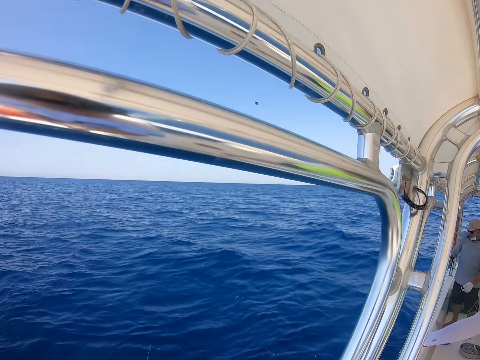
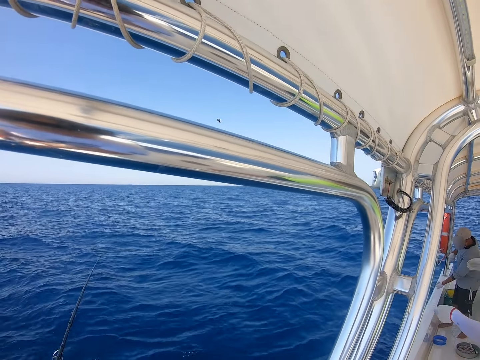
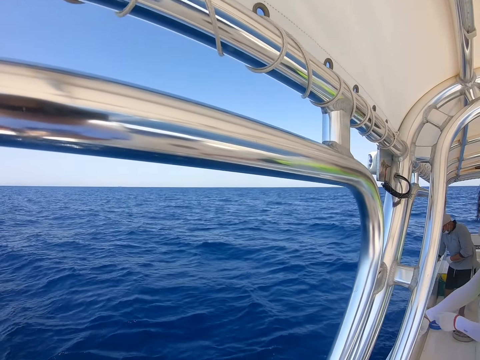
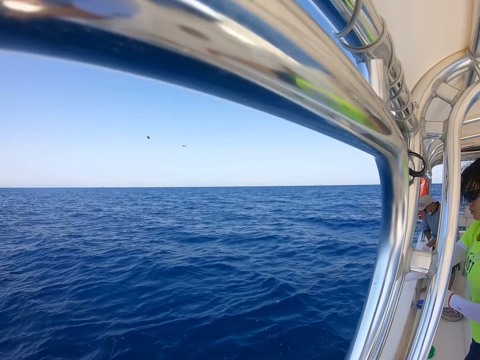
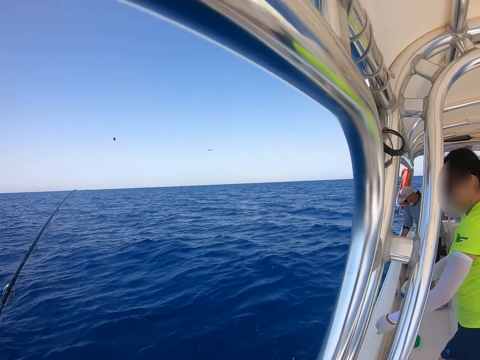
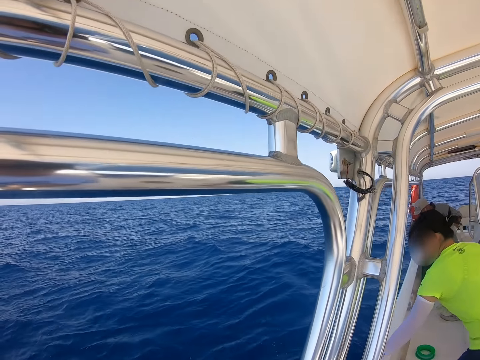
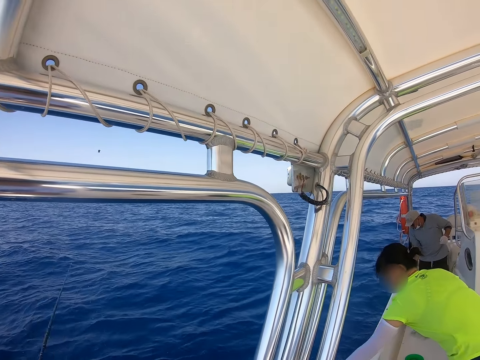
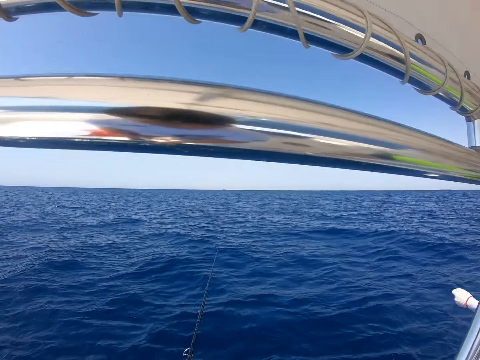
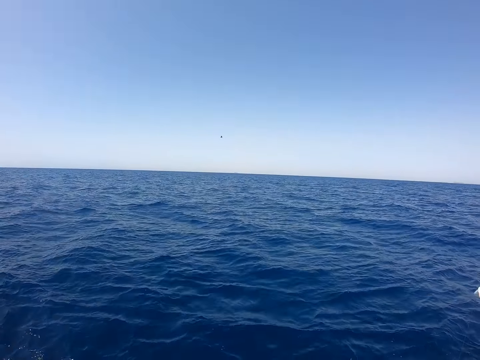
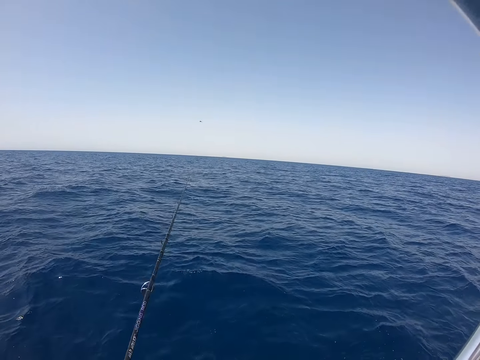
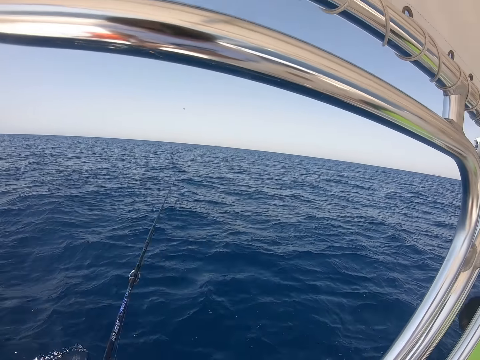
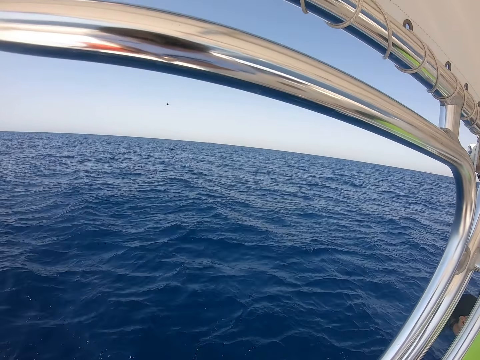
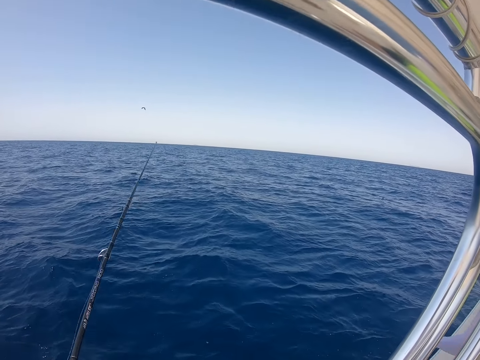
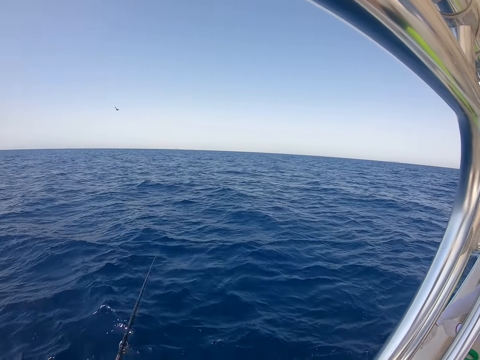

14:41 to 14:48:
A man pulls the string. Another man pulls the string.

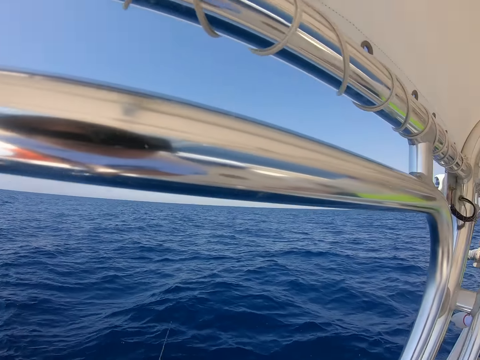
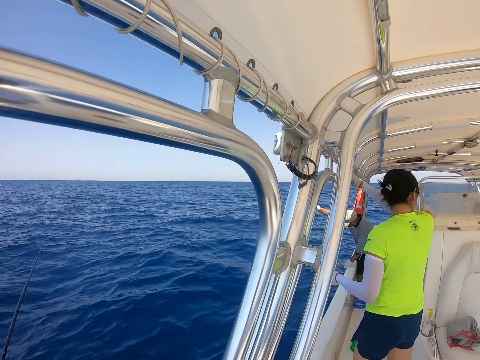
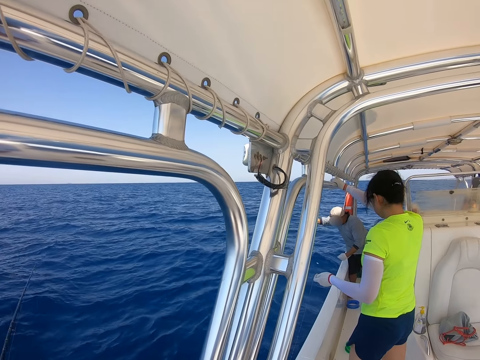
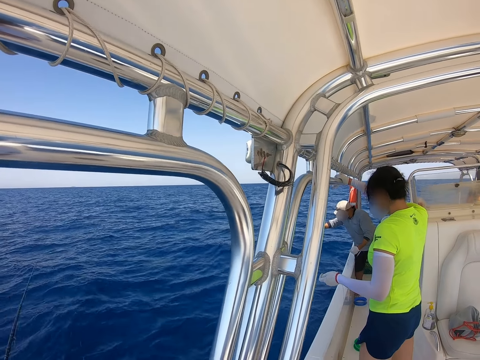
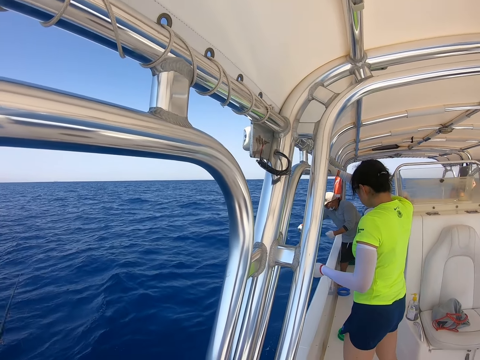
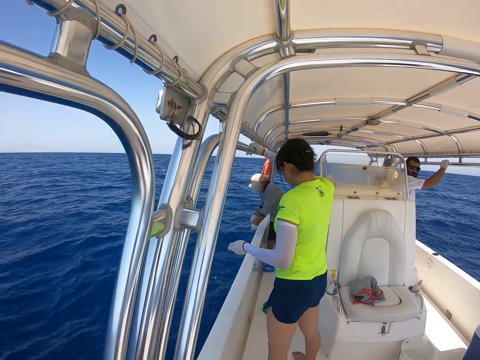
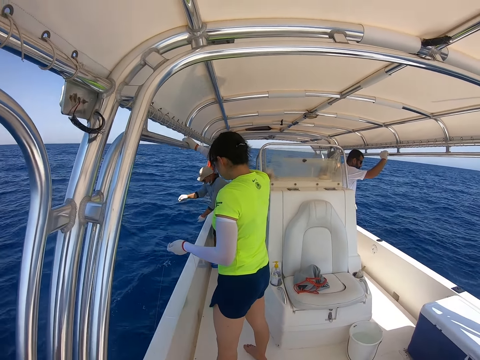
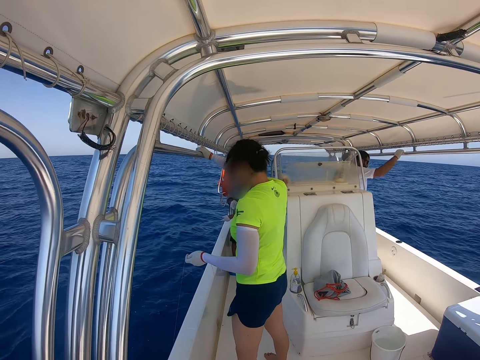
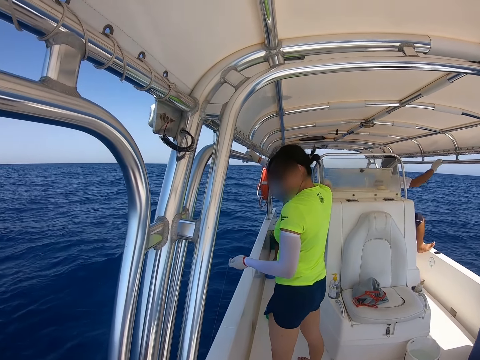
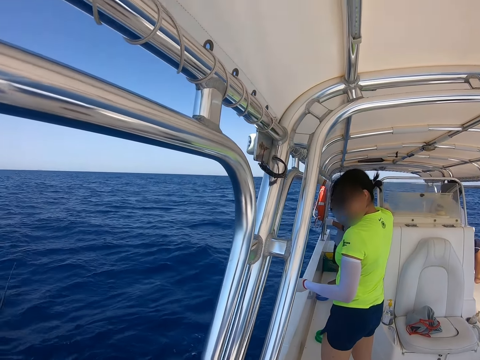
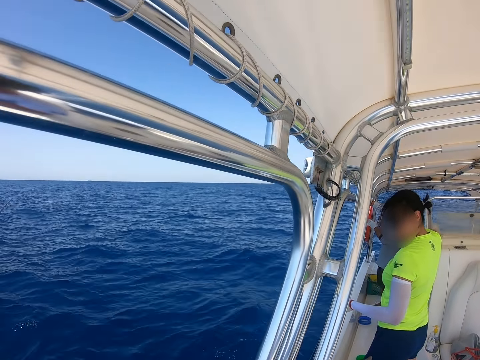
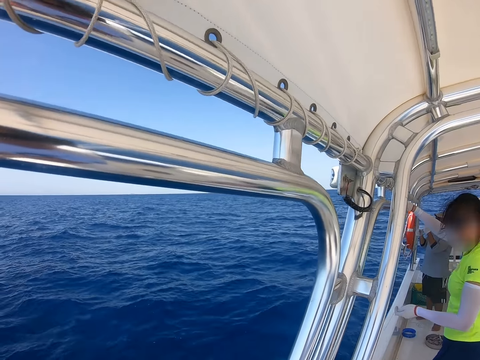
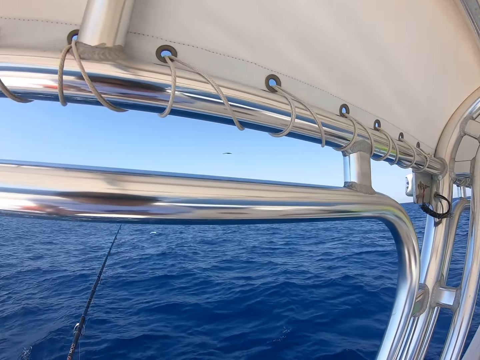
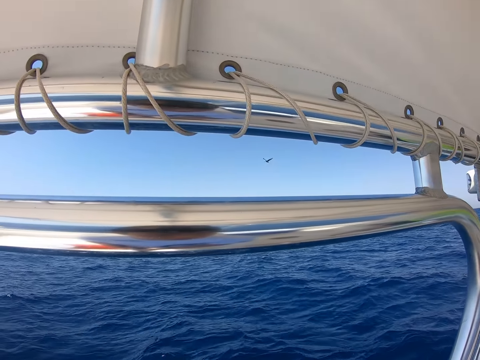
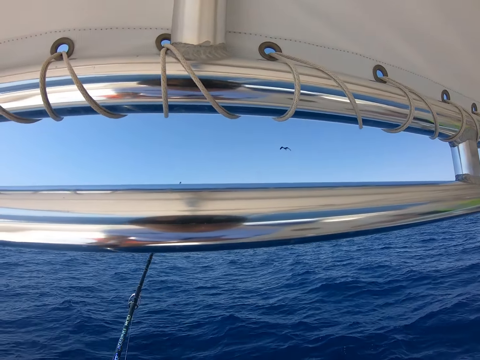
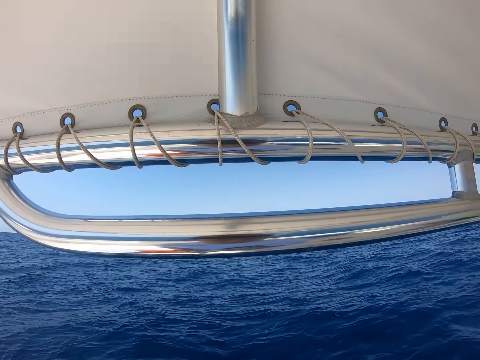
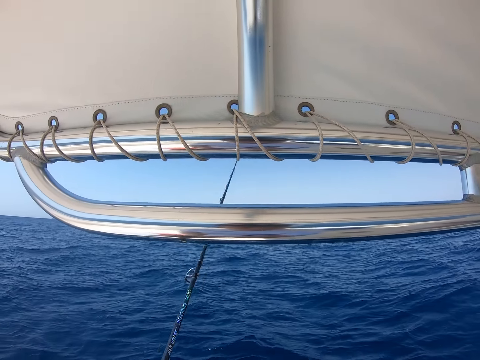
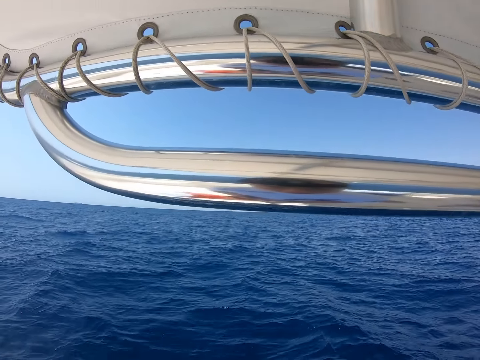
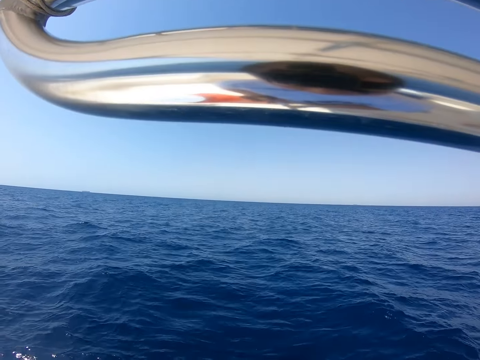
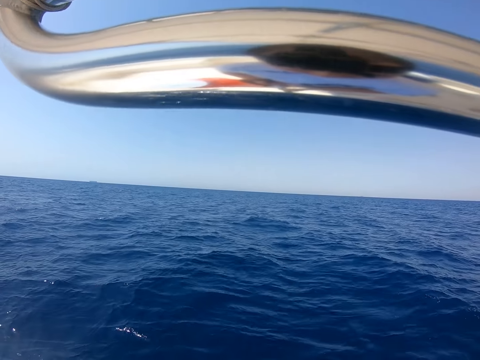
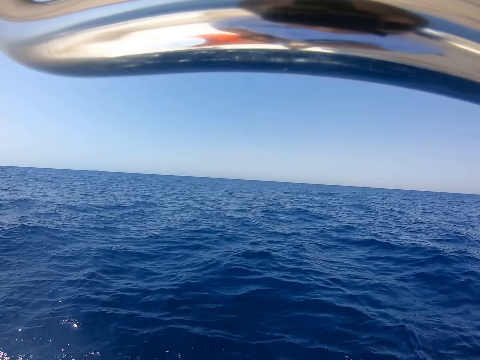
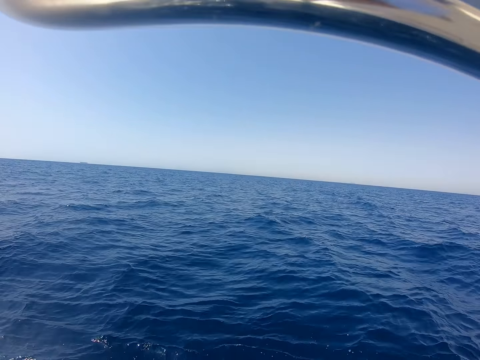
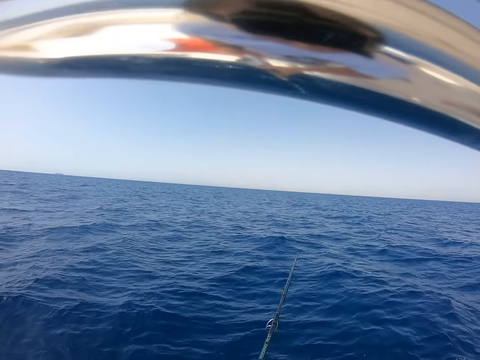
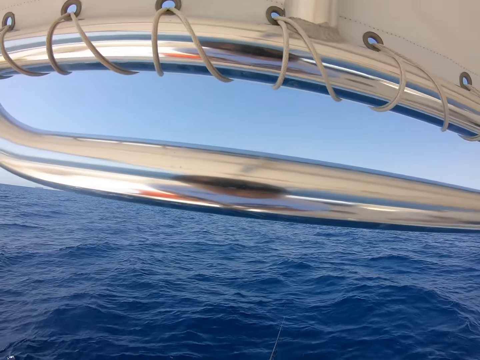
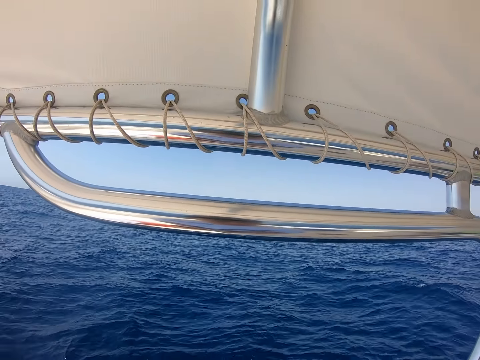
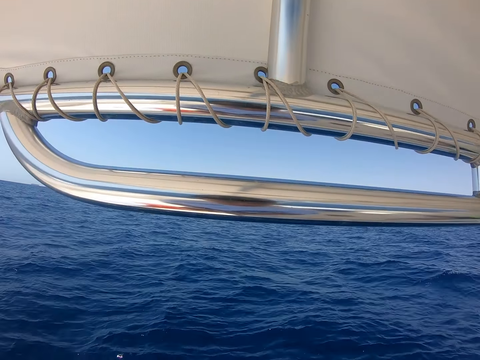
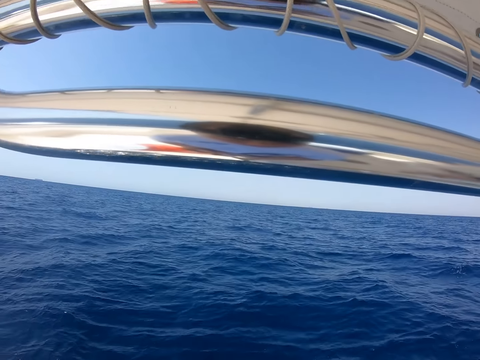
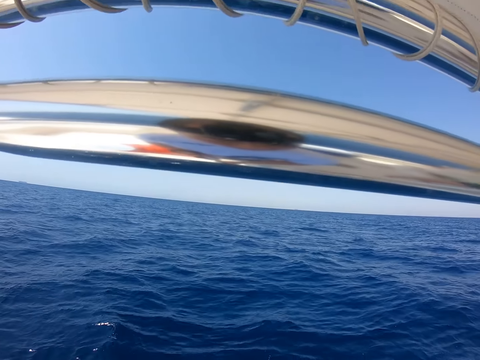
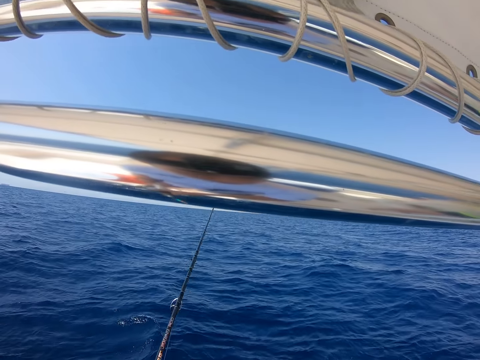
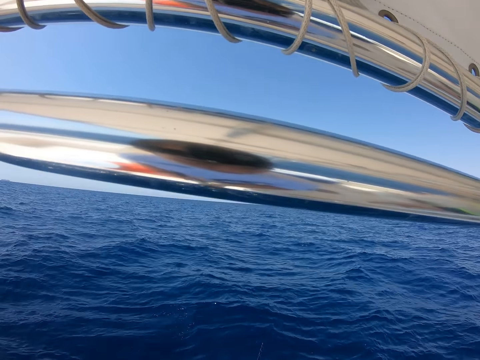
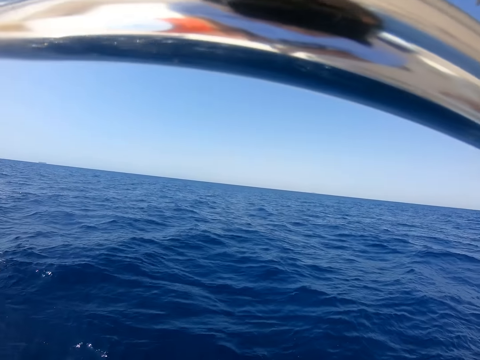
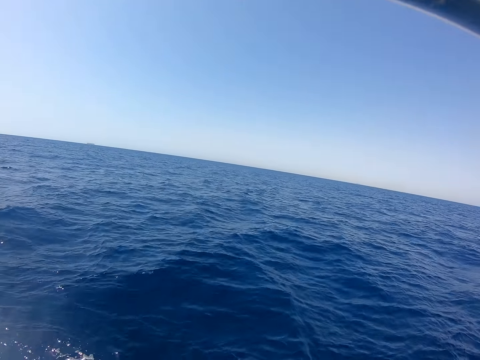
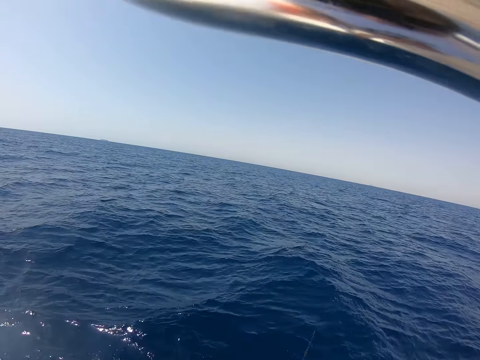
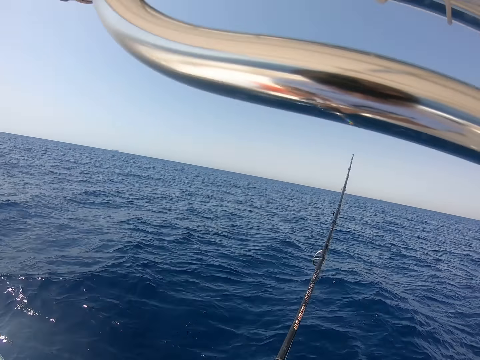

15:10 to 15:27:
The camera wearer looks at a person. The person stares at the water. The camera wearer fishes in the ocean with a fishing rod.
